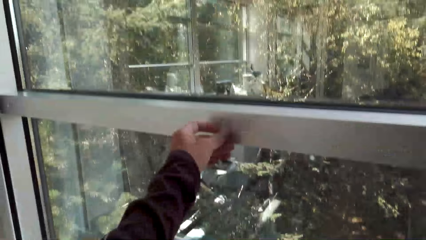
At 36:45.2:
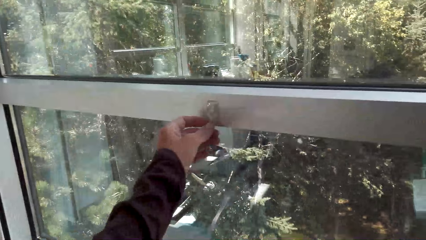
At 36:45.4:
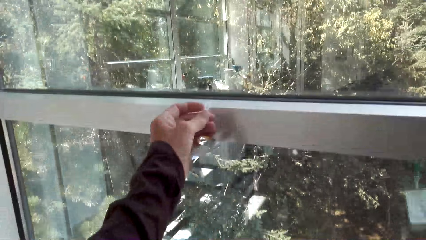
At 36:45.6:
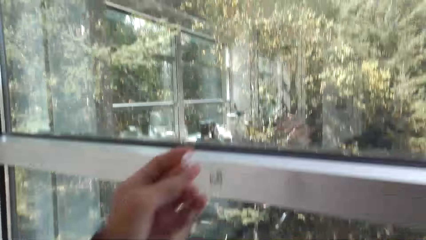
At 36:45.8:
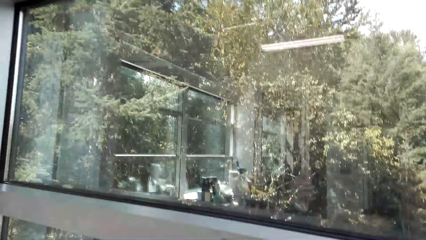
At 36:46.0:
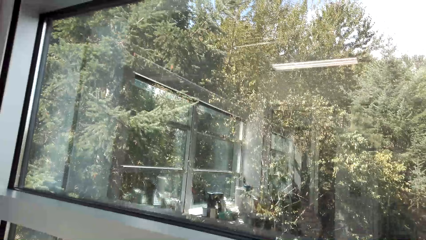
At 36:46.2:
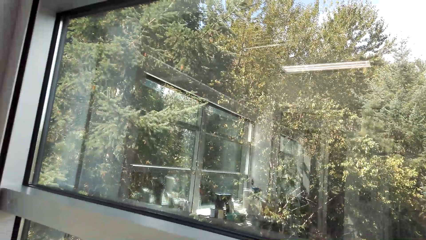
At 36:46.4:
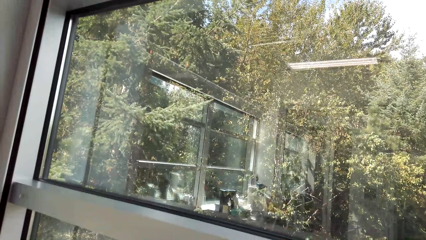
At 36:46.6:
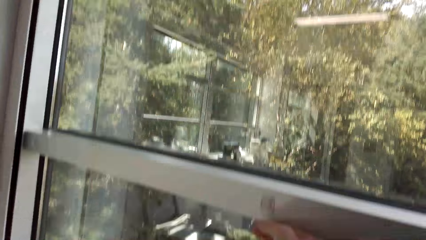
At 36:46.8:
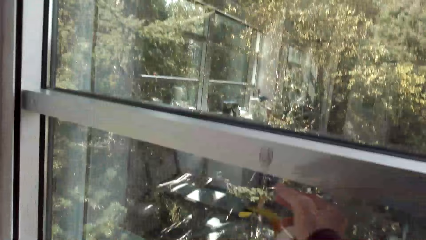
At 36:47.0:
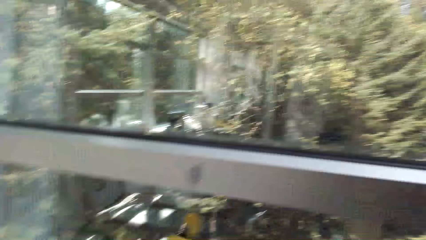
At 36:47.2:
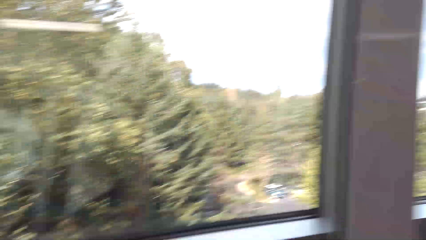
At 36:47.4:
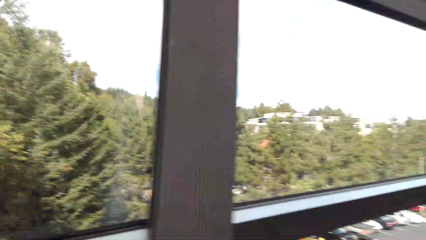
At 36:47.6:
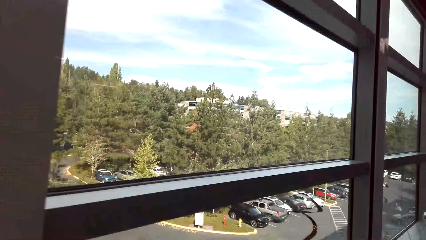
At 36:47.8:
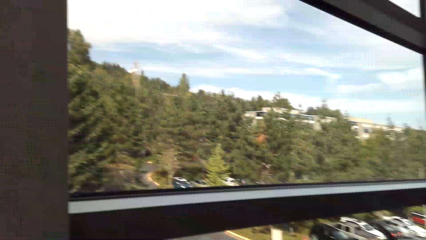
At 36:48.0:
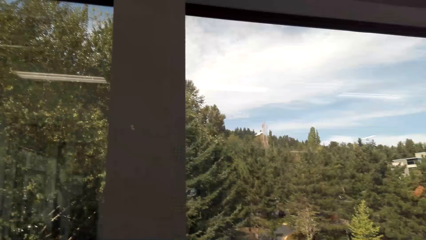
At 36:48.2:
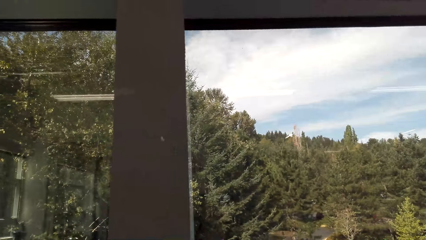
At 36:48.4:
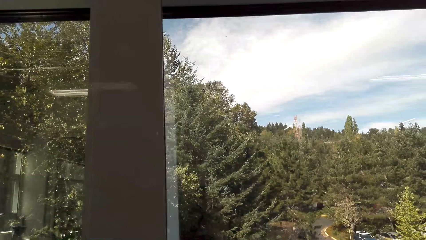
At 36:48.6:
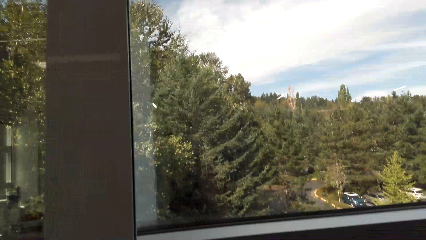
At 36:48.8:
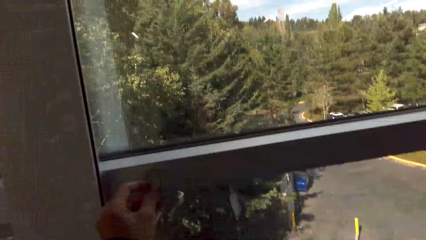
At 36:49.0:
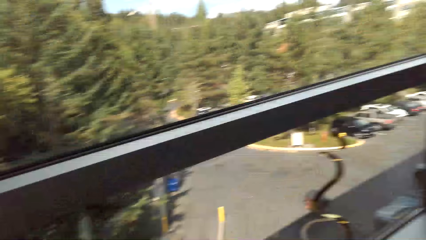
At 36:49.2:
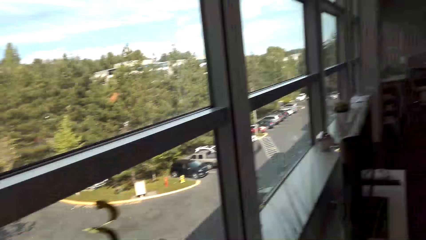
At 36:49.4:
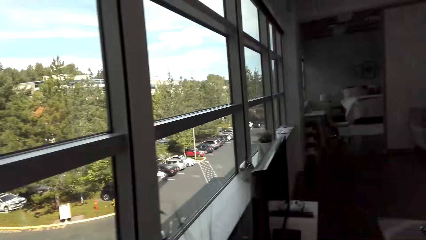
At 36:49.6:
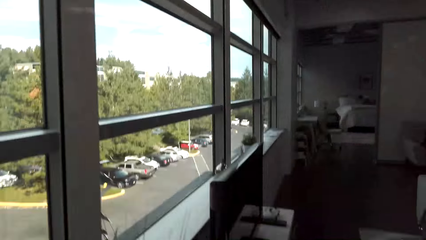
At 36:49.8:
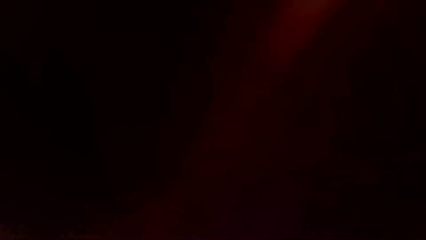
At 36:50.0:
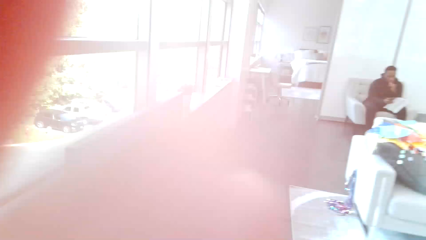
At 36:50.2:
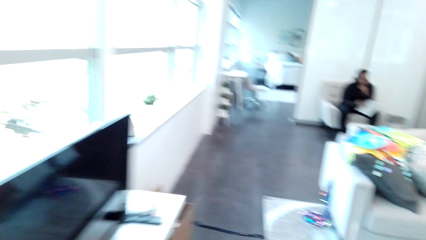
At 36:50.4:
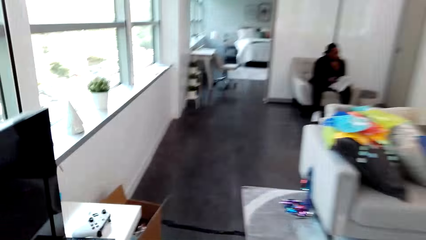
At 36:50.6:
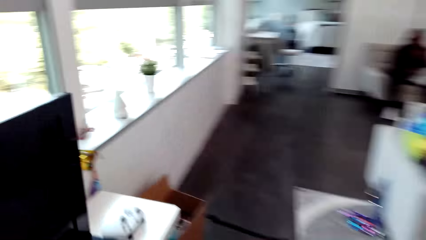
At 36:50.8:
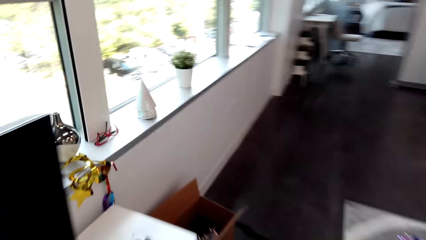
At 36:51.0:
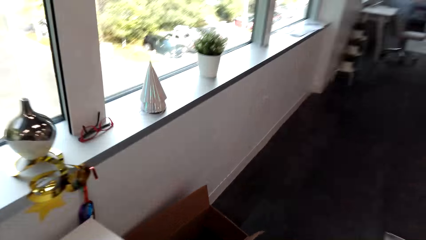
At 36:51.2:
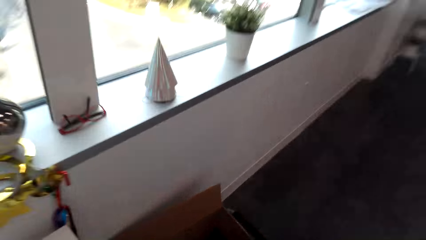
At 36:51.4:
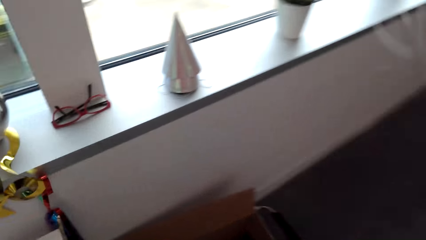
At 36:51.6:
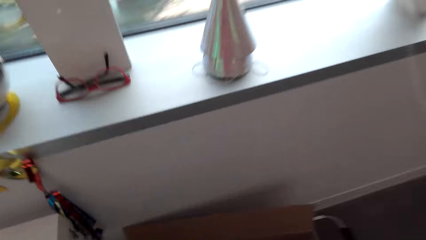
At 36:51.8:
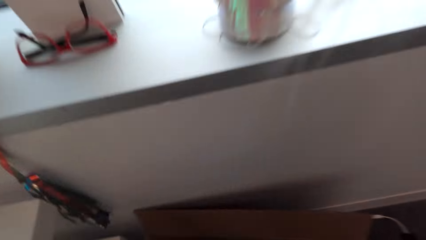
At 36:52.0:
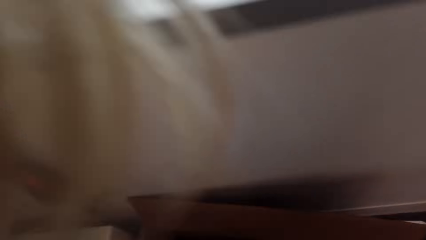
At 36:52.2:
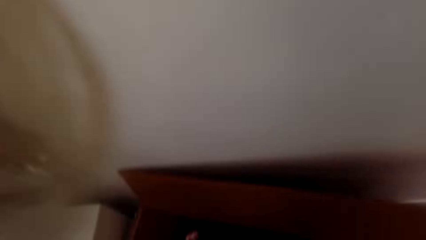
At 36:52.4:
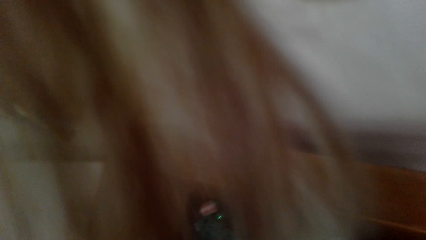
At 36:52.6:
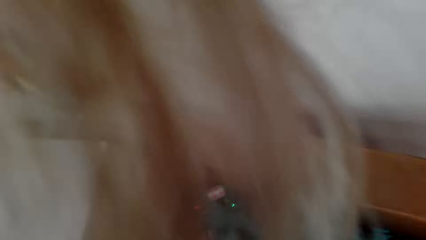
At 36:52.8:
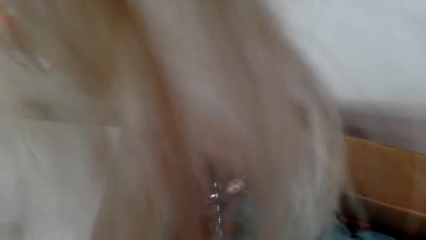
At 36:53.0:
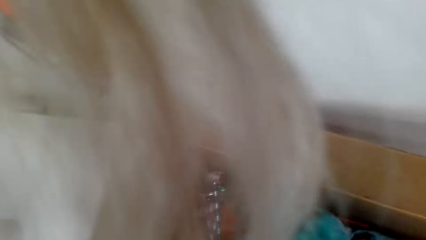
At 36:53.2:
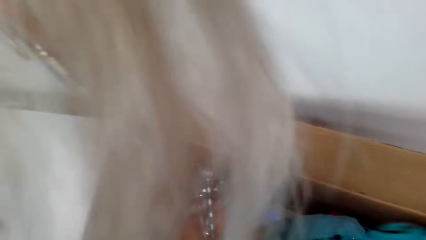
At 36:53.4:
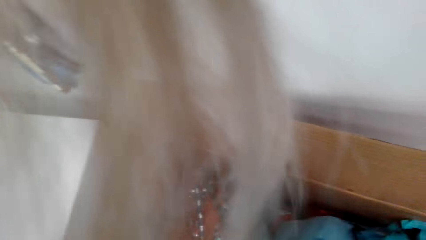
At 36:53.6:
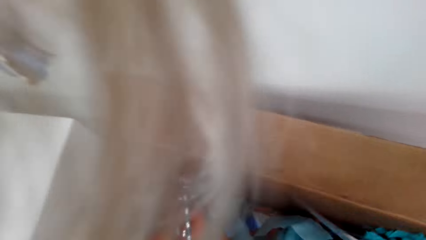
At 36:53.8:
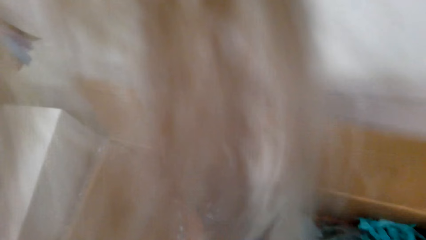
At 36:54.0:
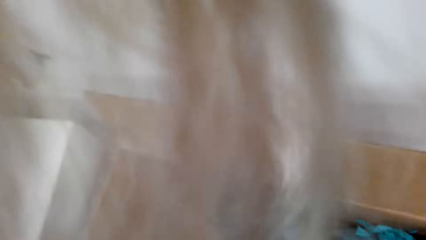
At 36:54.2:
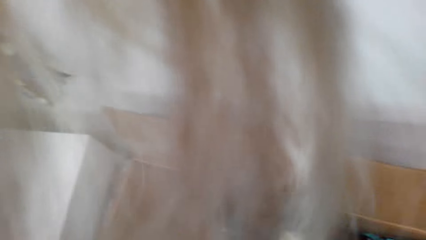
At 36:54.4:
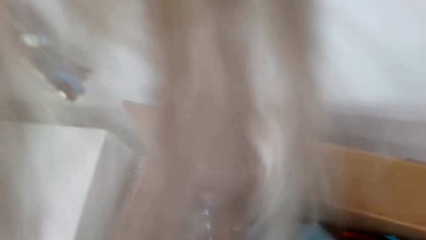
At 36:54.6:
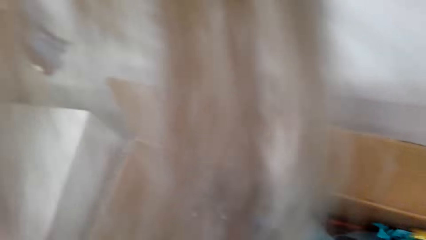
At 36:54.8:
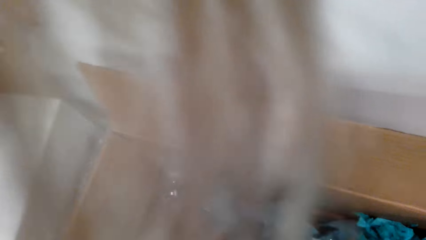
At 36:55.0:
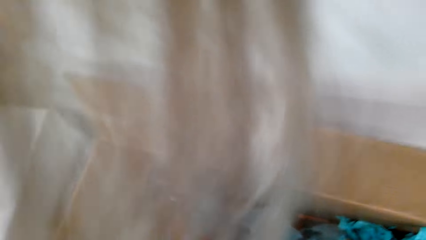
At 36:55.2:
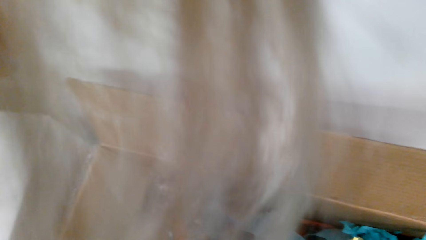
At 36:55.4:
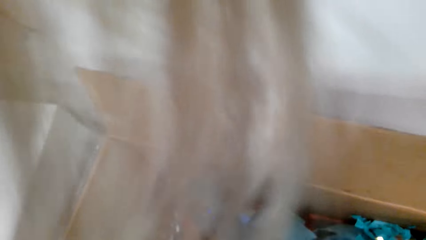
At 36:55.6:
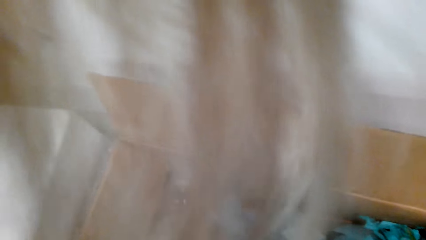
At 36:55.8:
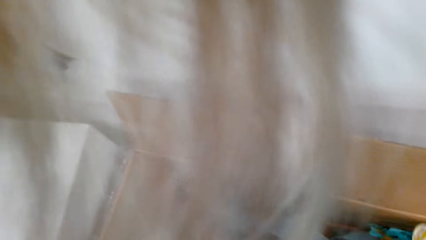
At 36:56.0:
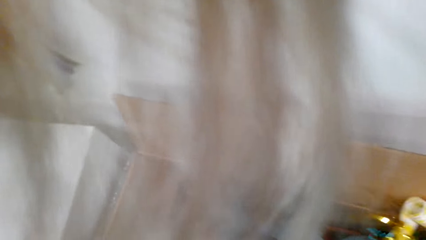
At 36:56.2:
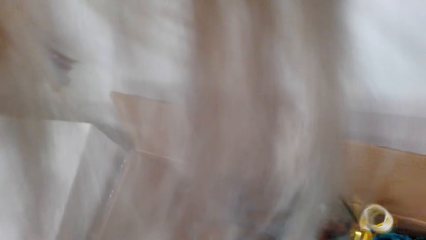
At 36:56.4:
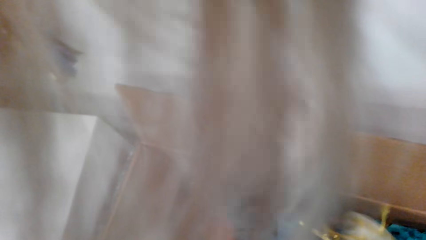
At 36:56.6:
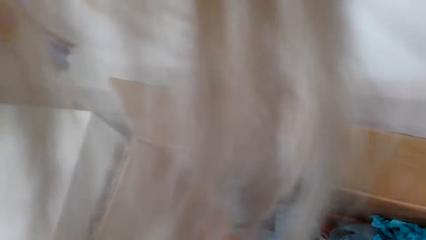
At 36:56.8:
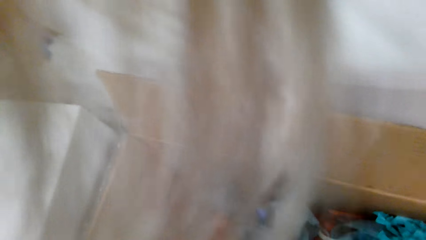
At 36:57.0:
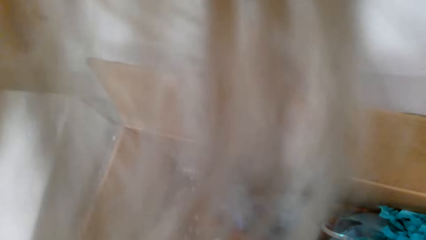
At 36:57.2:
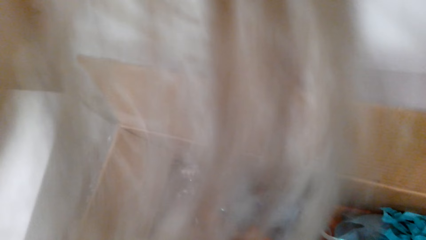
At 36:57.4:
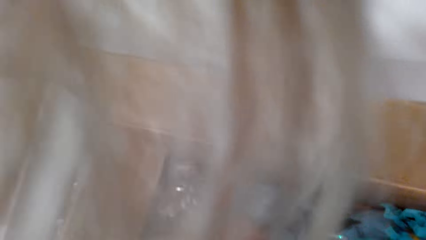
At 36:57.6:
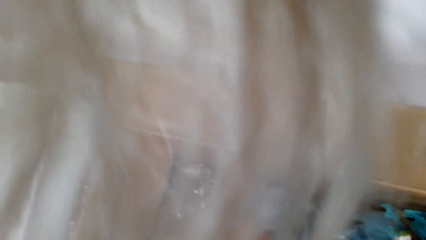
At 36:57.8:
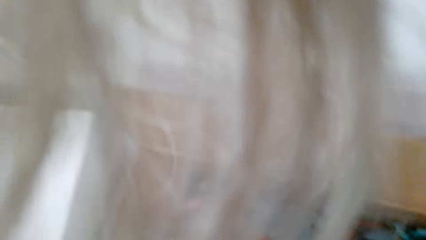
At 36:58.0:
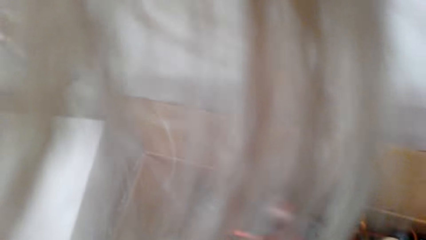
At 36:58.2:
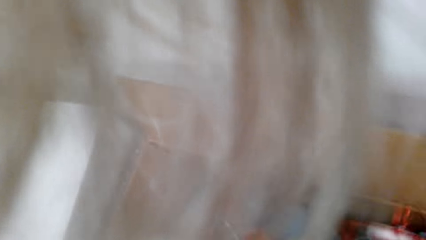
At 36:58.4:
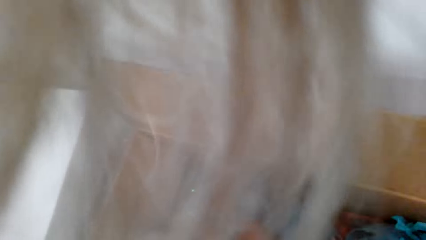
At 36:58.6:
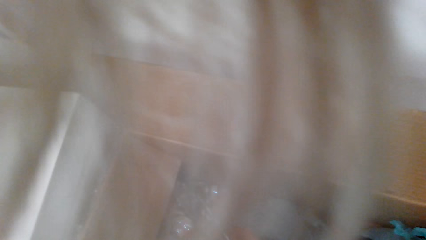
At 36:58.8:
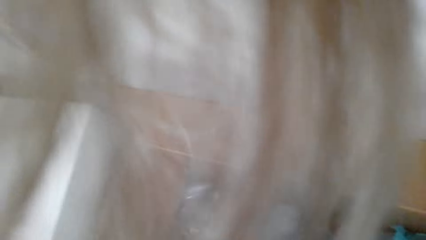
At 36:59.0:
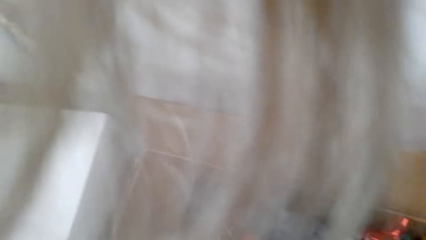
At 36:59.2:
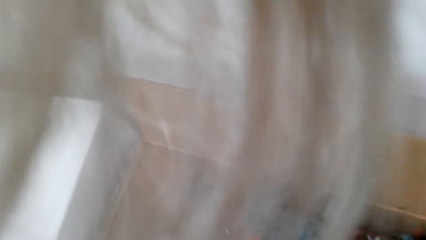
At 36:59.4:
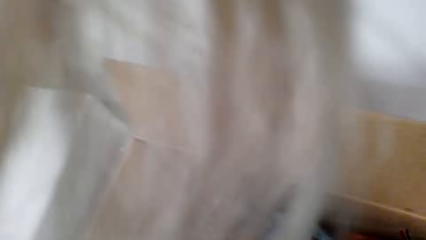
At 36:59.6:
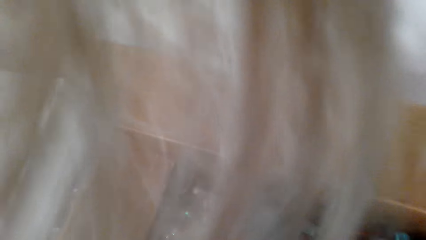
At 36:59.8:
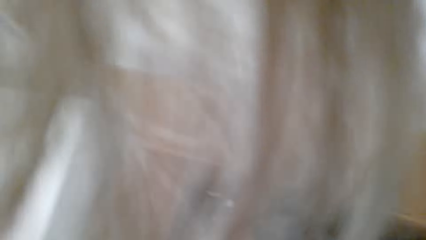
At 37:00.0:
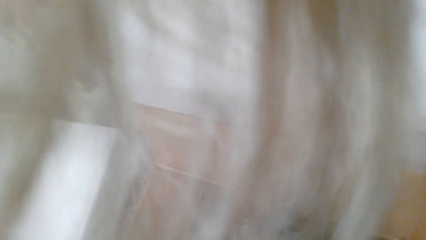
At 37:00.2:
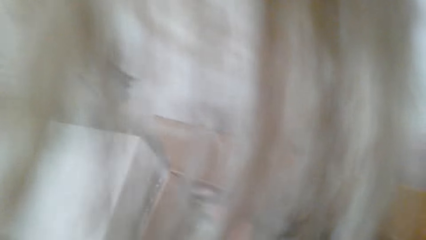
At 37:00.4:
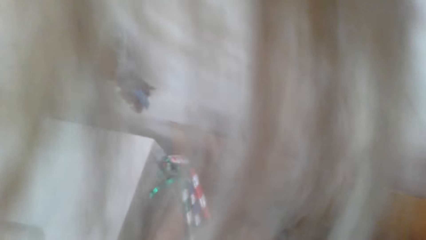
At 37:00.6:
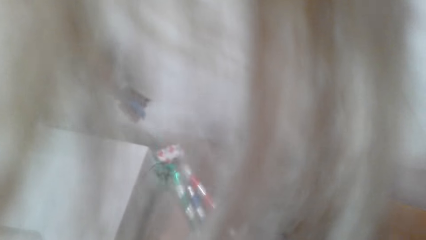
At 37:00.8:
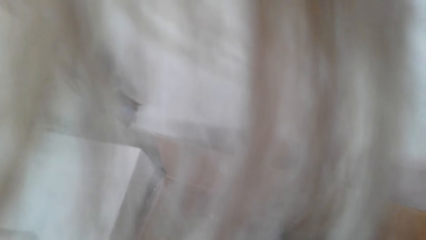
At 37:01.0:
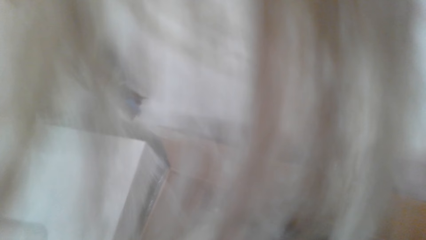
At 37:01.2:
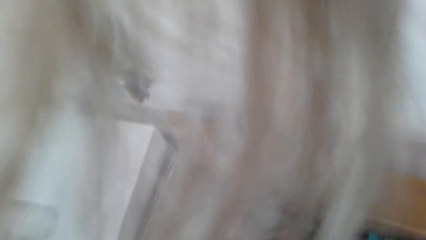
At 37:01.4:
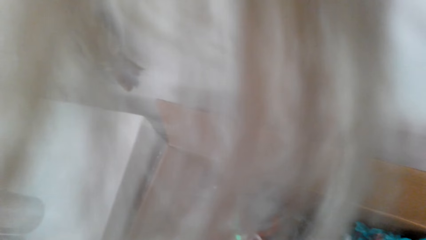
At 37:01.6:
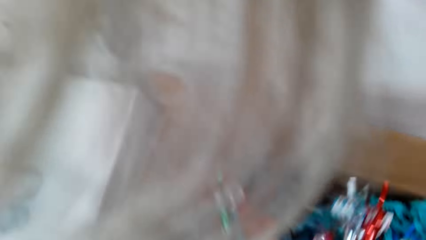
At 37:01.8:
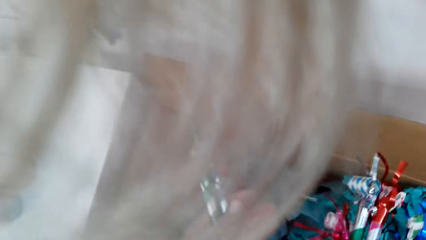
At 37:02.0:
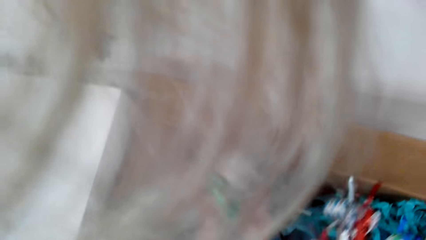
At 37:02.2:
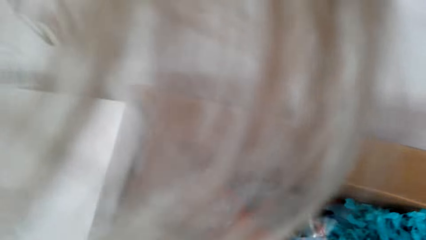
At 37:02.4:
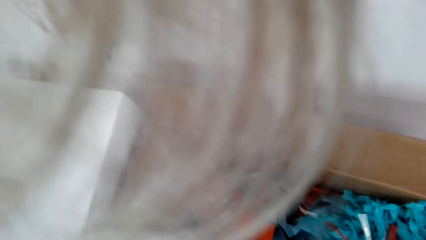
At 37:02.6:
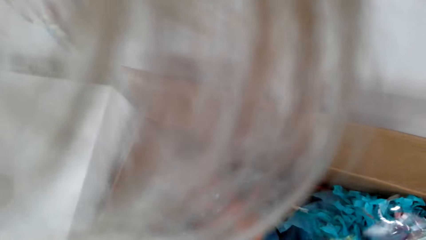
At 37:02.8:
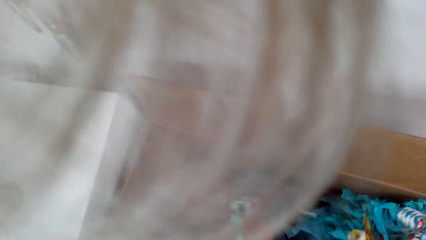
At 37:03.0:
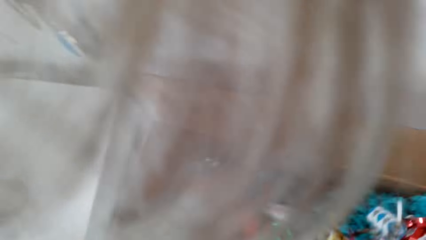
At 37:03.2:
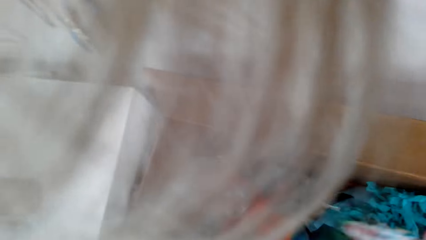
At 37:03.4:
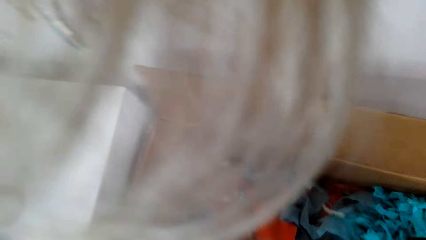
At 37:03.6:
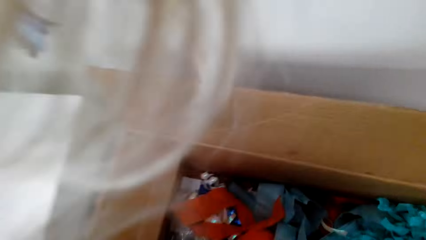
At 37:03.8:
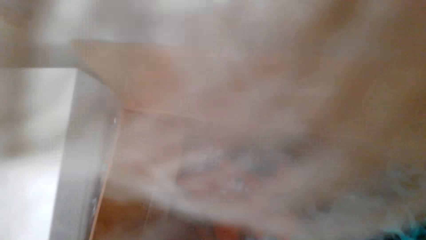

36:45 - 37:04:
The camera wearer removes a sticker from the window with her left hand. She walks in the house. She stares at a man. The camera wearer bends towards the box. She touches the house decoration in the box. She picks decorations from the box.
